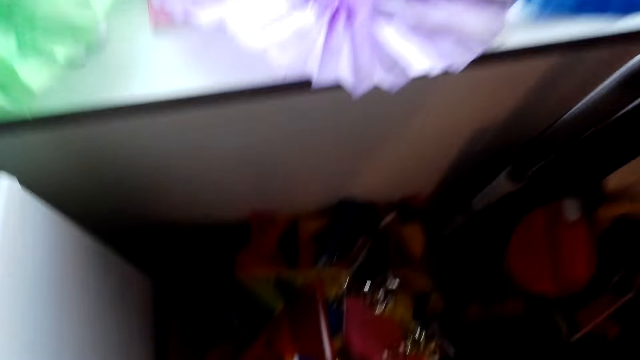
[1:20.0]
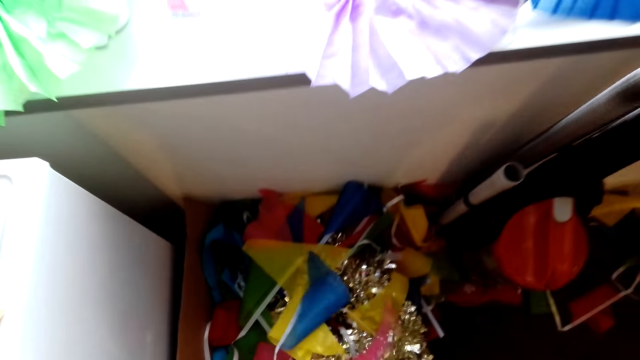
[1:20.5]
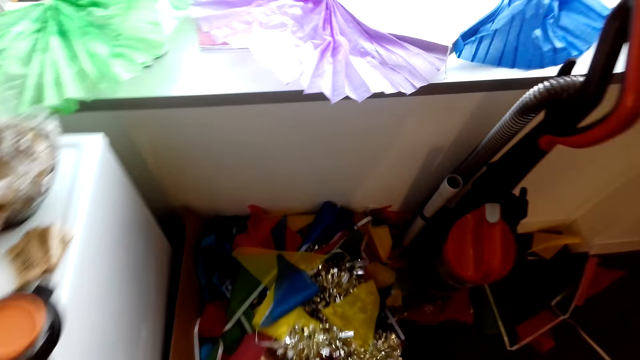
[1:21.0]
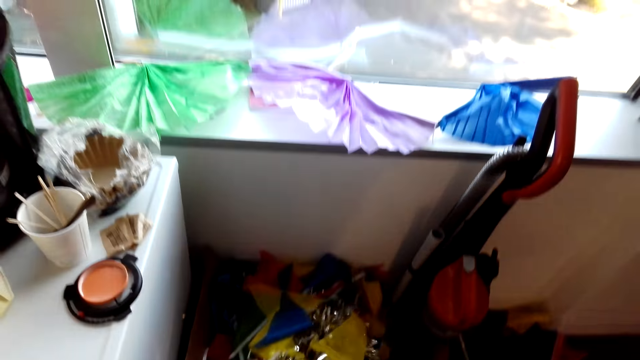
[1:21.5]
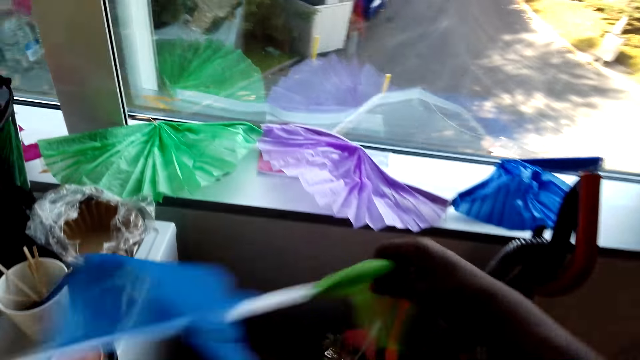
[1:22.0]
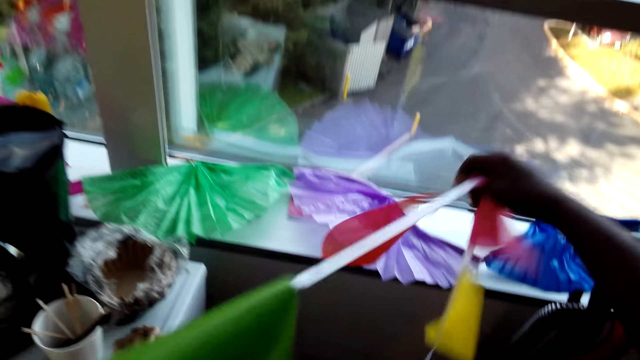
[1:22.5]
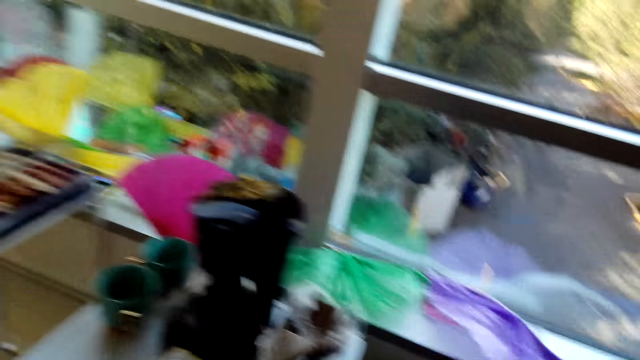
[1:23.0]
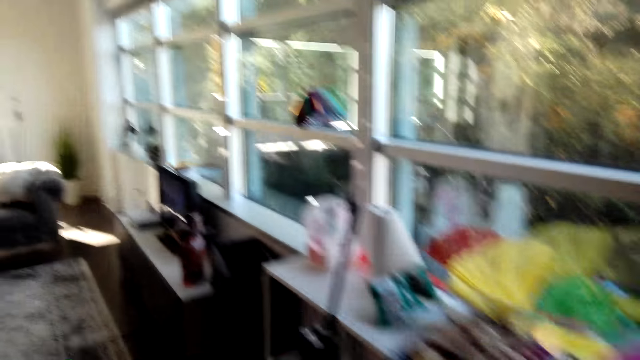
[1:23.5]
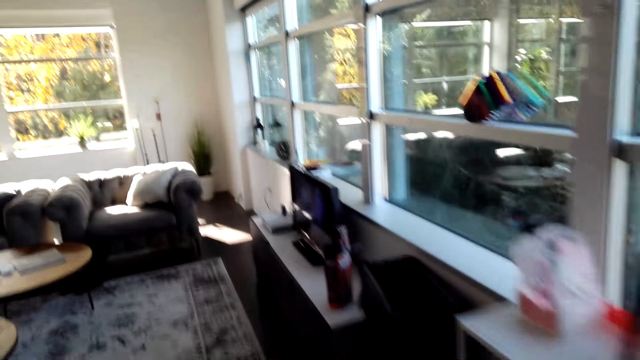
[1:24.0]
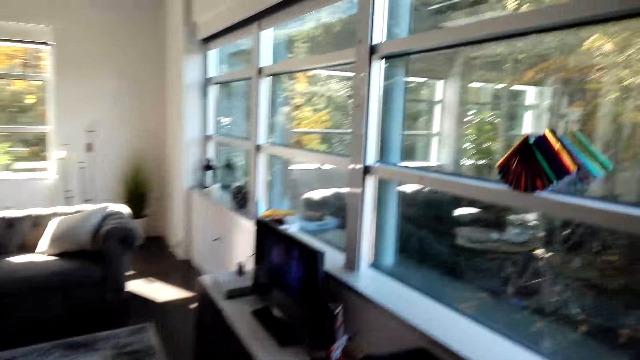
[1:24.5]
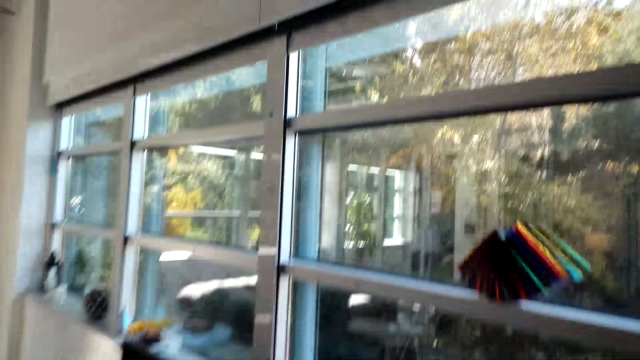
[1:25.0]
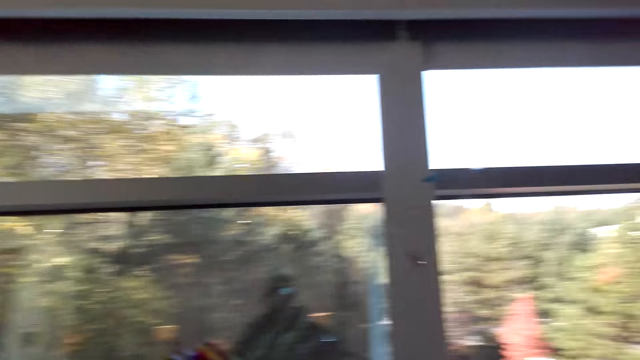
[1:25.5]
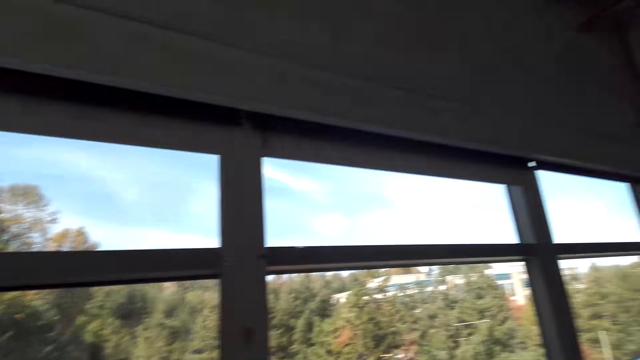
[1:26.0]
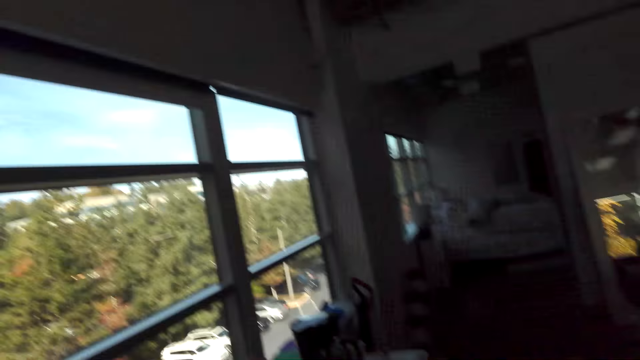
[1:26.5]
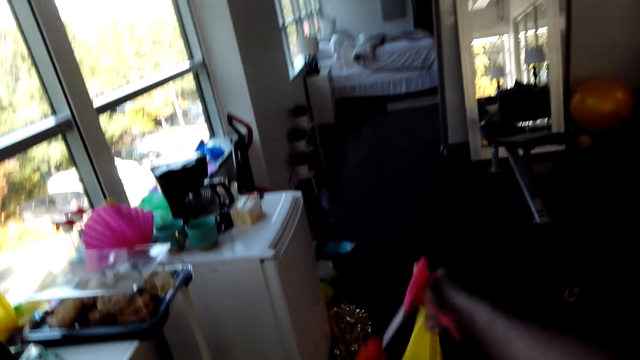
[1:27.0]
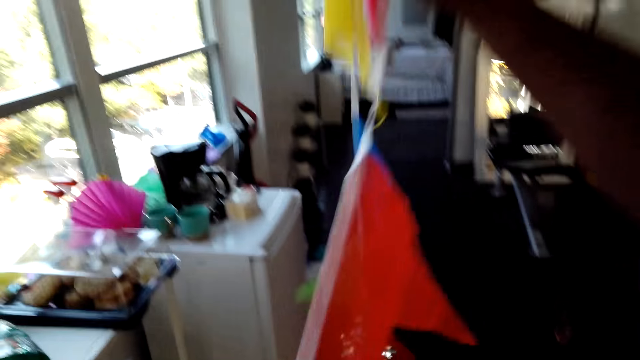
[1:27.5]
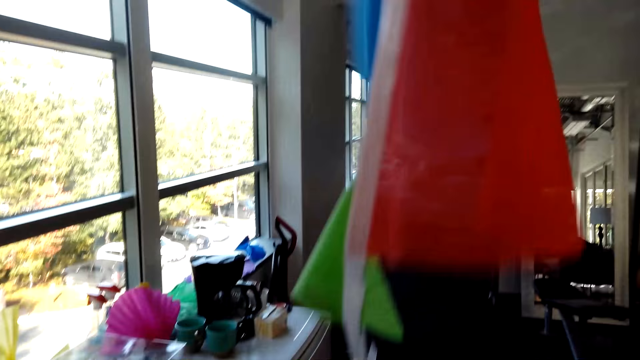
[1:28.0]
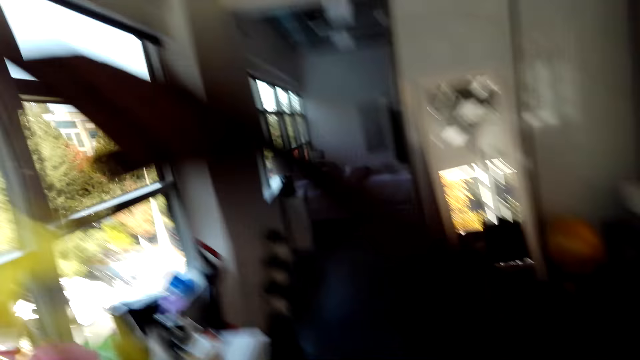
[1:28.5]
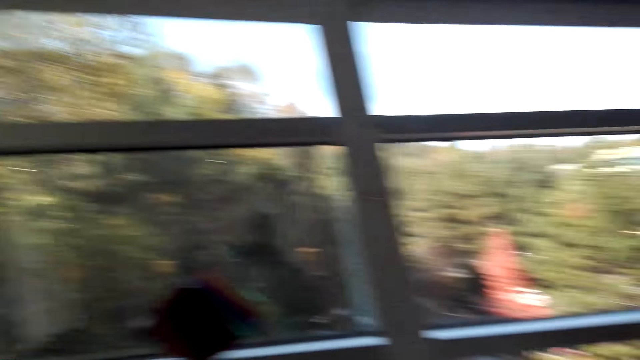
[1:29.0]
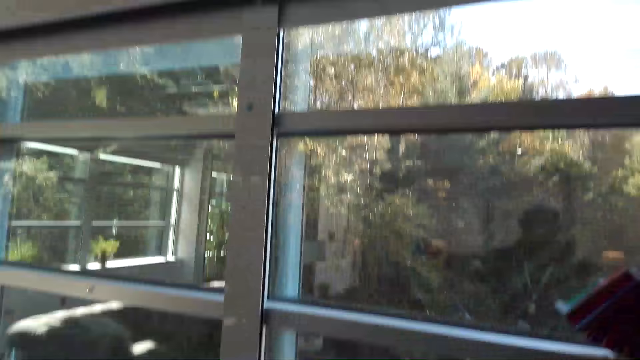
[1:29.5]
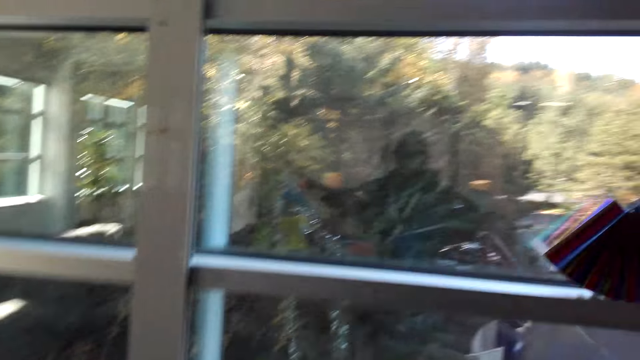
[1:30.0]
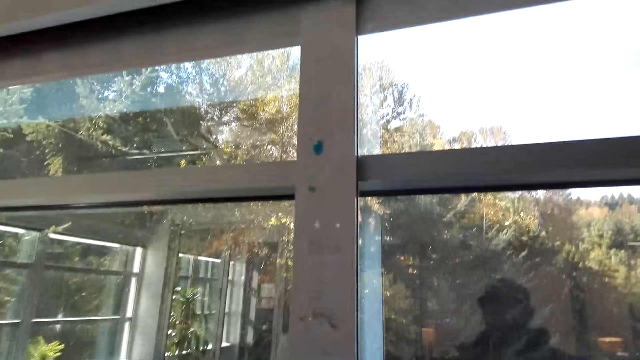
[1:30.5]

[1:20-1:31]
The camera wearer picks up a decoration. They walk around the house. They dialogue with a person. They pull the decoration and walk around the house.

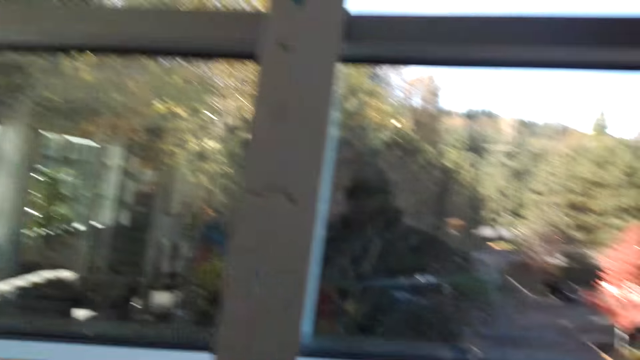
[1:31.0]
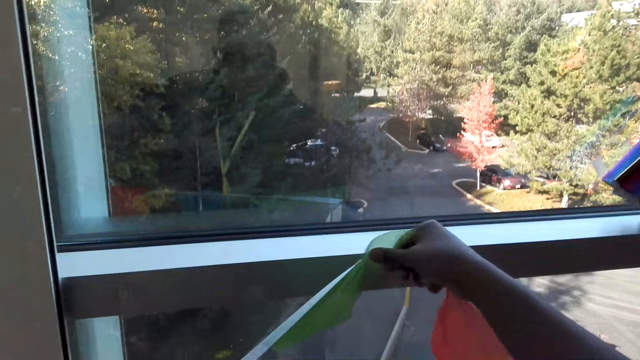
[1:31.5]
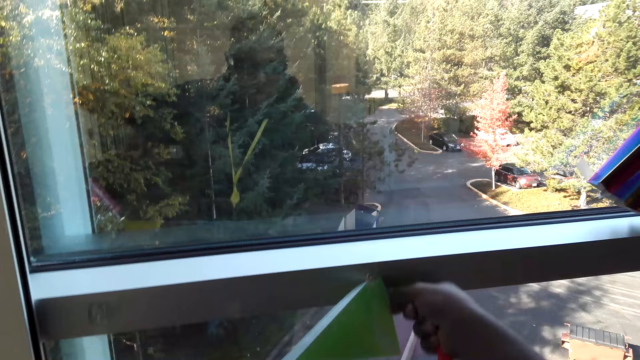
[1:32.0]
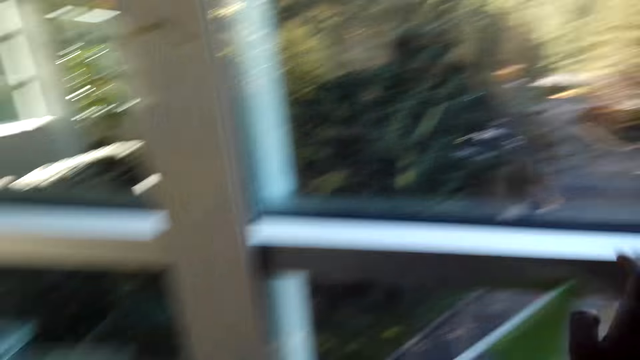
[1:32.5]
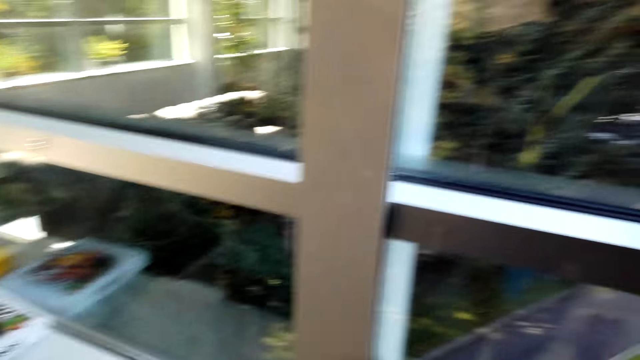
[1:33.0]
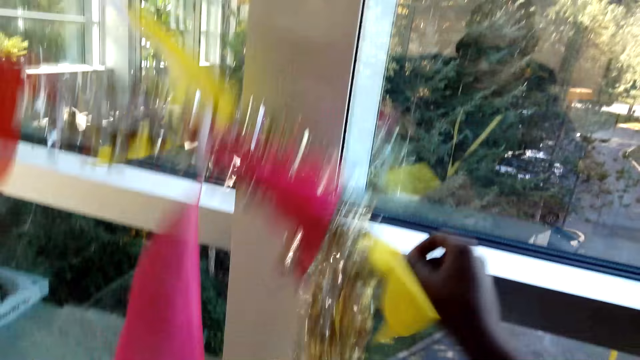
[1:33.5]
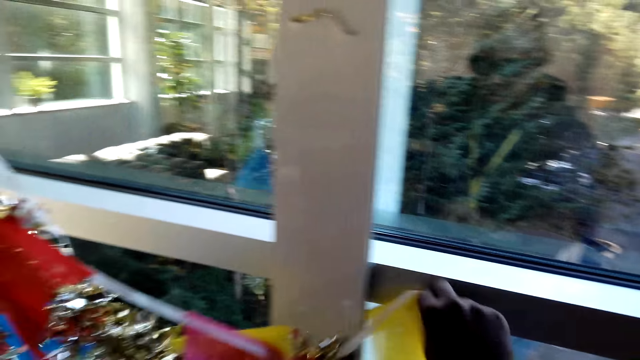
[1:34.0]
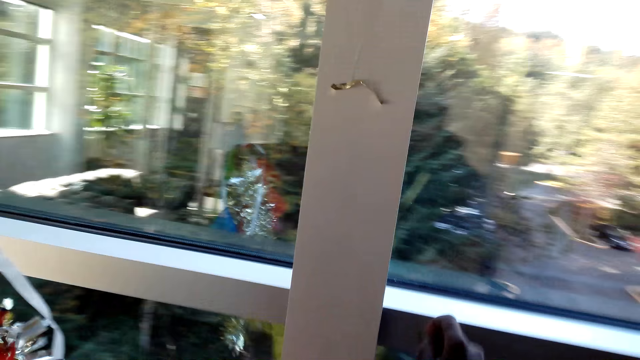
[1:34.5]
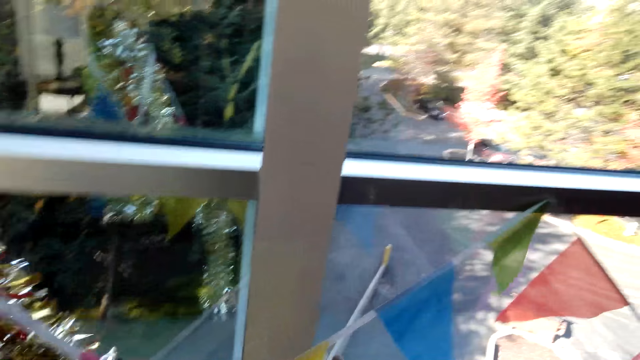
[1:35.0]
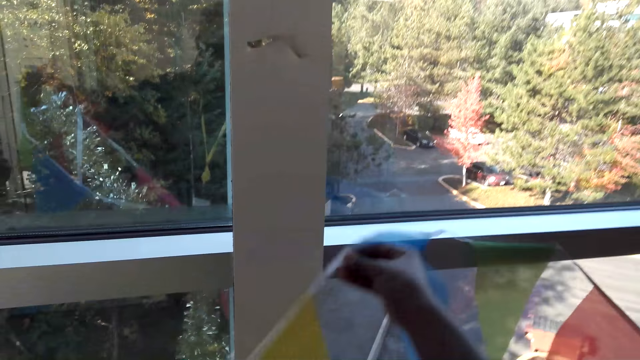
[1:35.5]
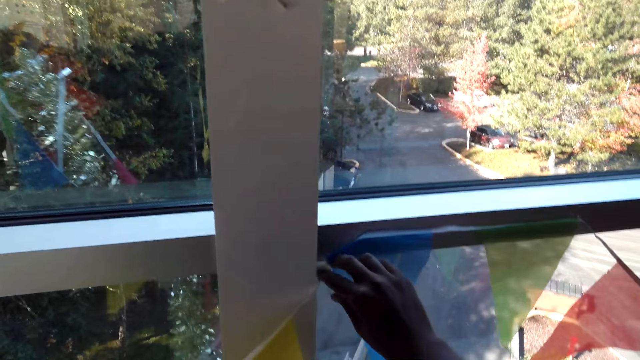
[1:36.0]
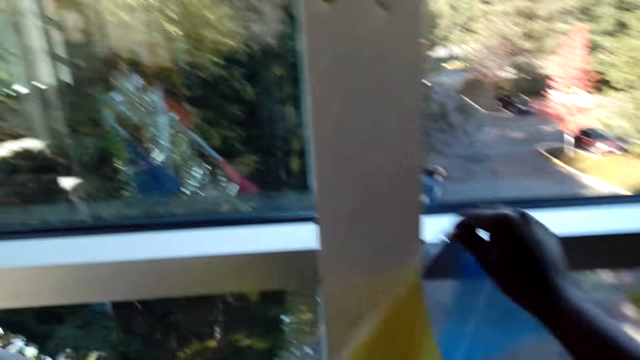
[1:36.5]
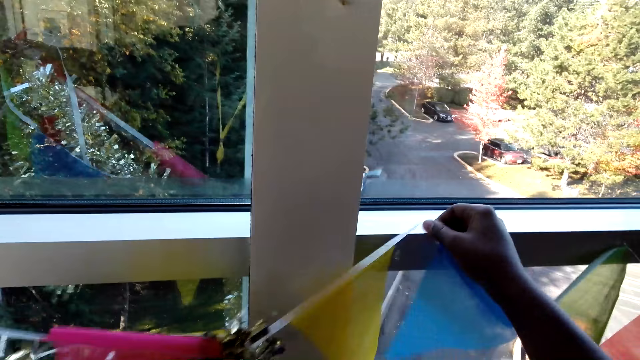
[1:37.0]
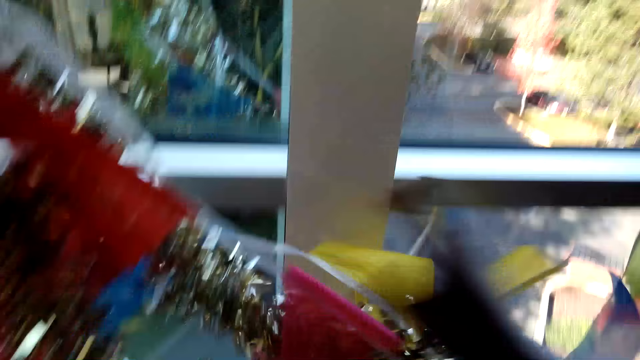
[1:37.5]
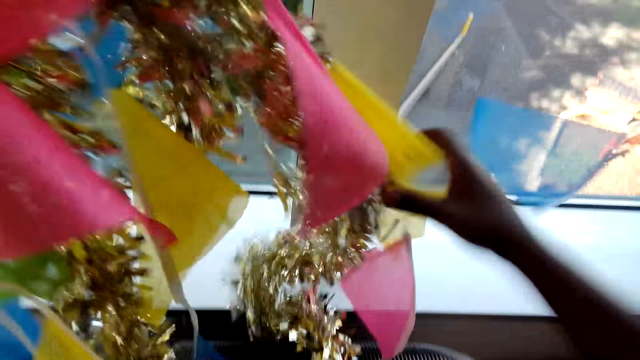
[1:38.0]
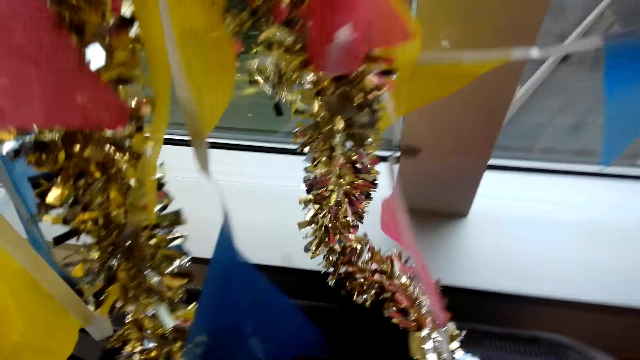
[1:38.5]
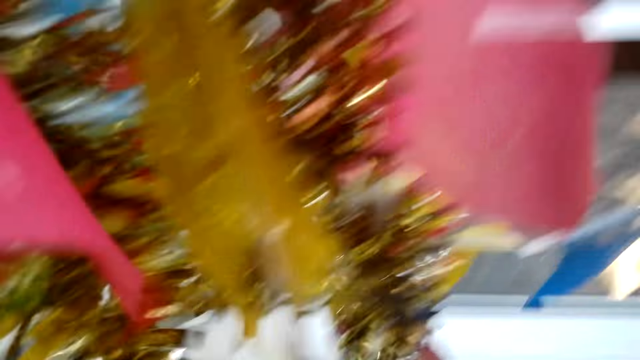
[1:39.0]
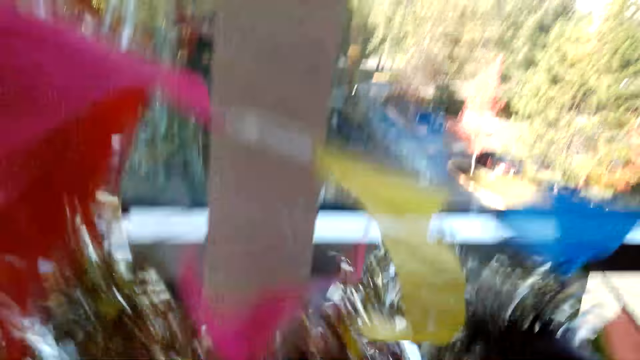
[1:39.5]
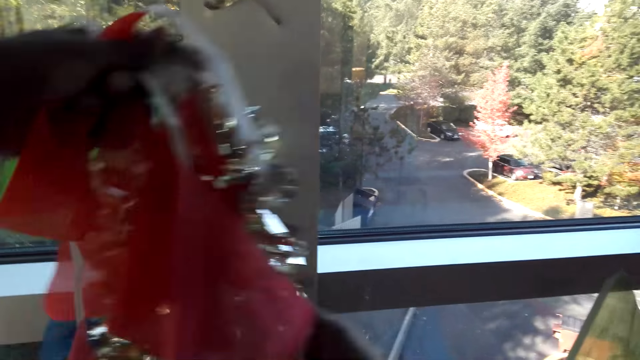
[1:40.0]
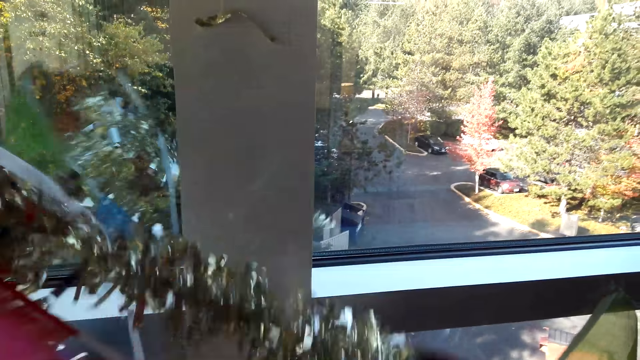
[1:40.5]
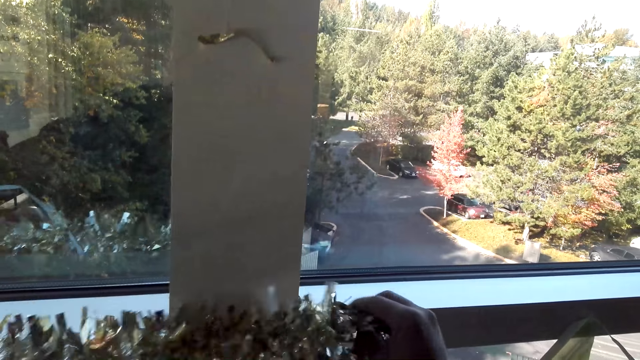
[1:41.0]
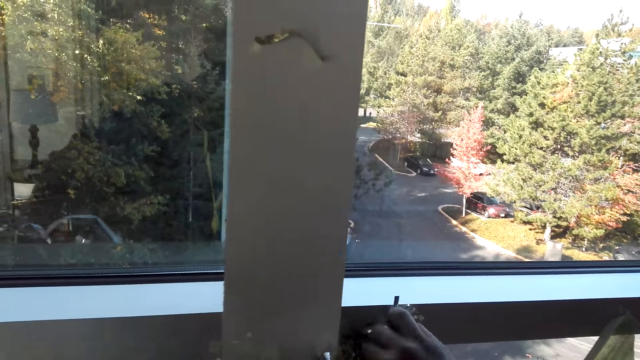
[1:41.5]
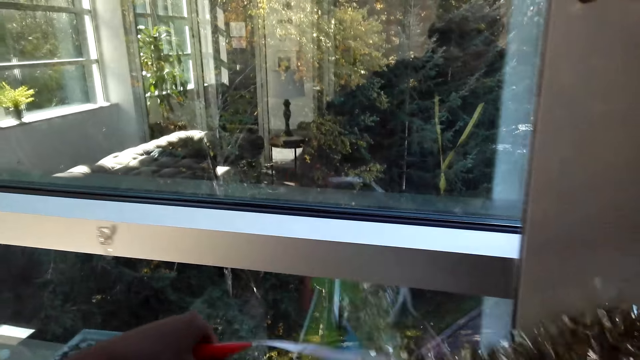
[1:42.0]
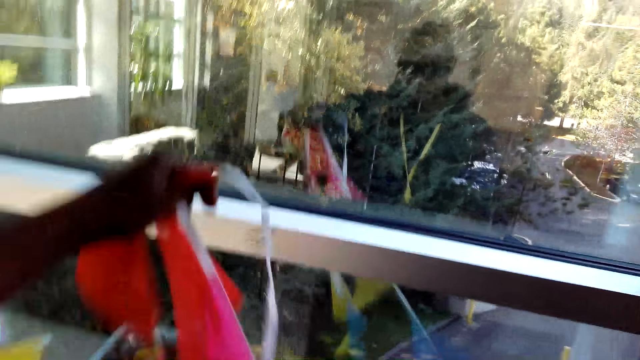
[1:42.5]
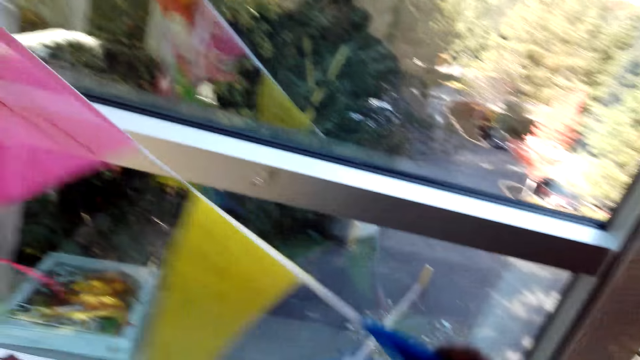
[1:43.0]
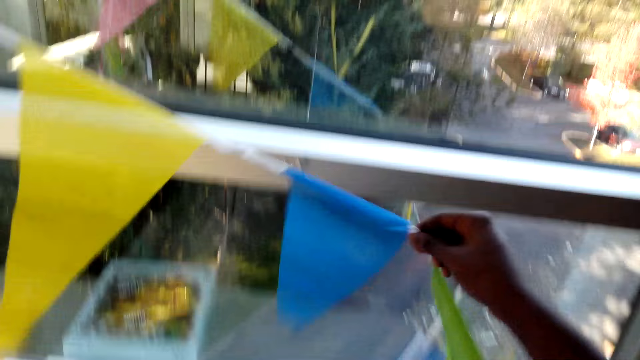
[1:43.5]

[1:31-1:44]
The camera wearer hooks the decoration on a window frame. They dialogue with the person. They hook the decoration on the window frame.
